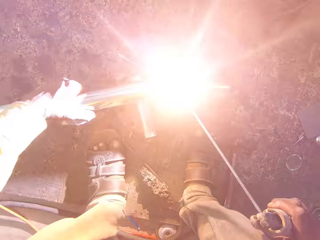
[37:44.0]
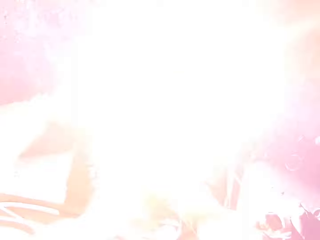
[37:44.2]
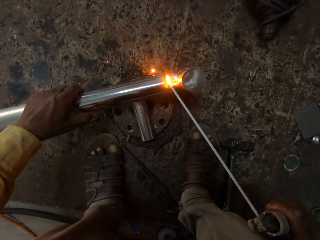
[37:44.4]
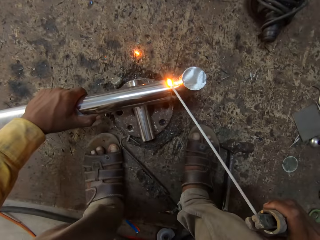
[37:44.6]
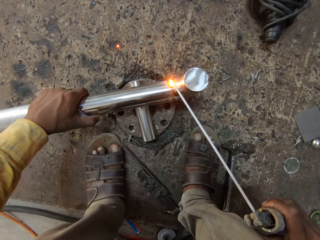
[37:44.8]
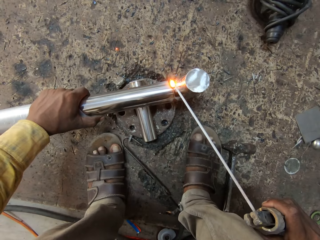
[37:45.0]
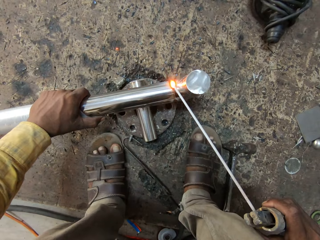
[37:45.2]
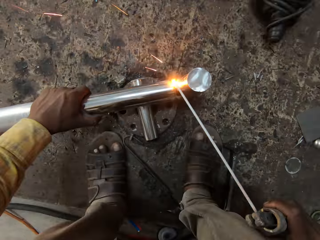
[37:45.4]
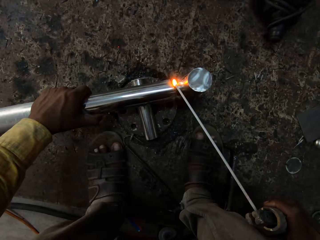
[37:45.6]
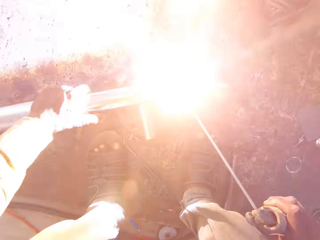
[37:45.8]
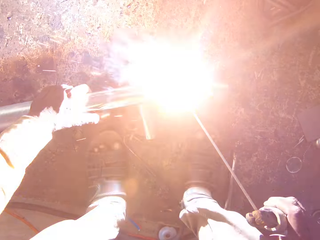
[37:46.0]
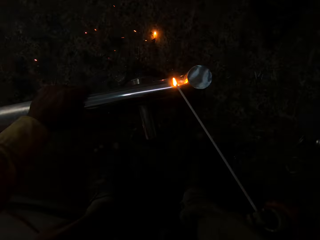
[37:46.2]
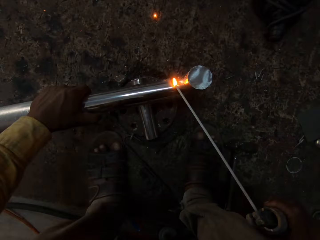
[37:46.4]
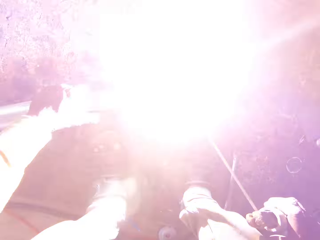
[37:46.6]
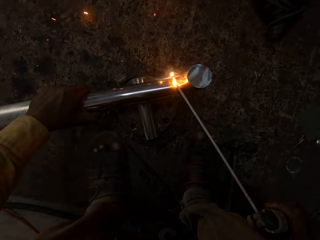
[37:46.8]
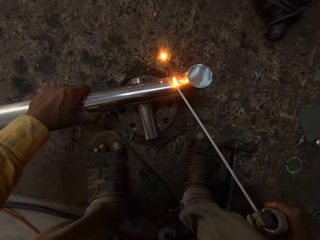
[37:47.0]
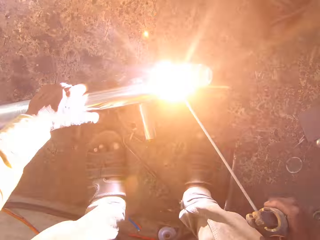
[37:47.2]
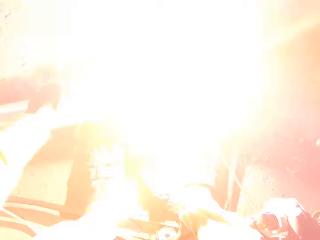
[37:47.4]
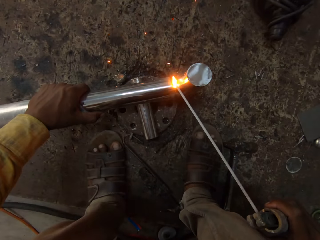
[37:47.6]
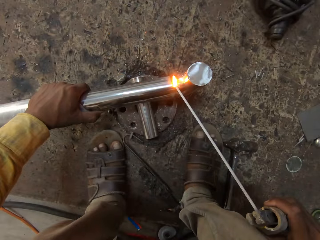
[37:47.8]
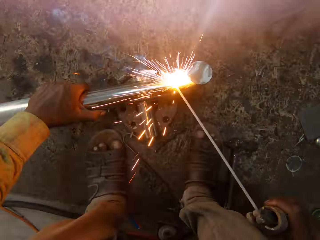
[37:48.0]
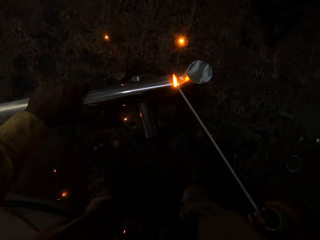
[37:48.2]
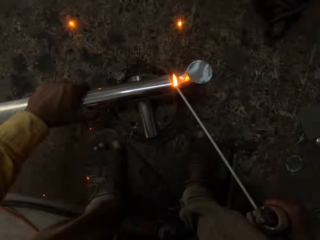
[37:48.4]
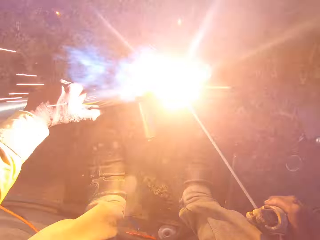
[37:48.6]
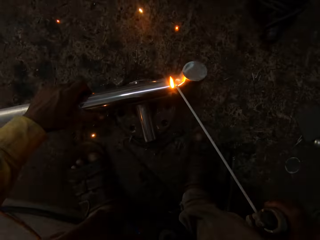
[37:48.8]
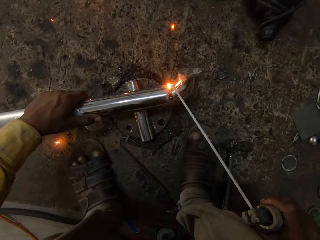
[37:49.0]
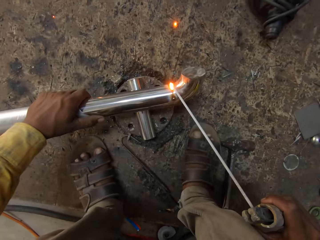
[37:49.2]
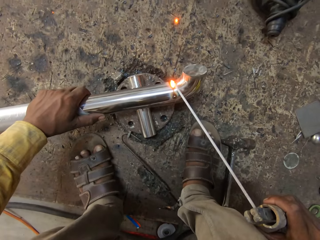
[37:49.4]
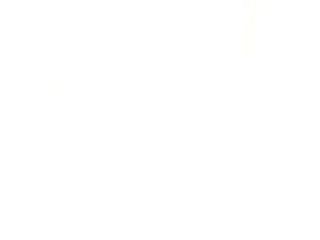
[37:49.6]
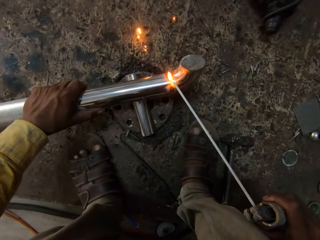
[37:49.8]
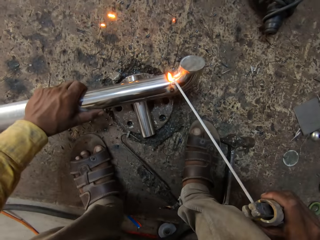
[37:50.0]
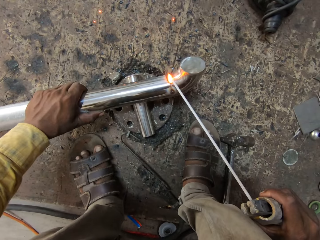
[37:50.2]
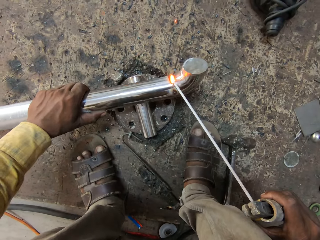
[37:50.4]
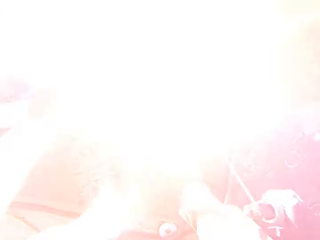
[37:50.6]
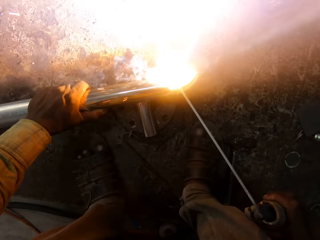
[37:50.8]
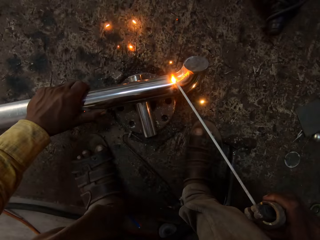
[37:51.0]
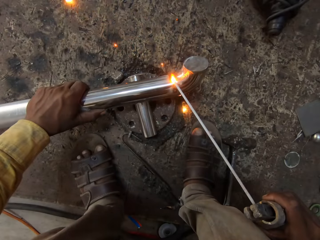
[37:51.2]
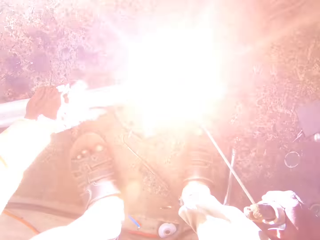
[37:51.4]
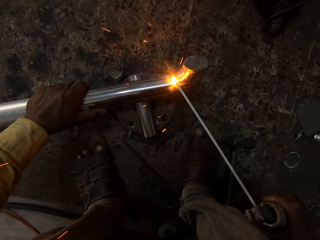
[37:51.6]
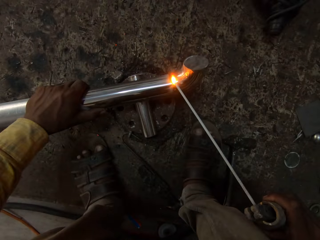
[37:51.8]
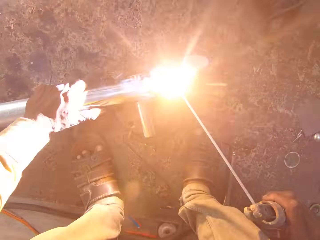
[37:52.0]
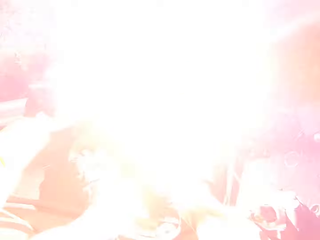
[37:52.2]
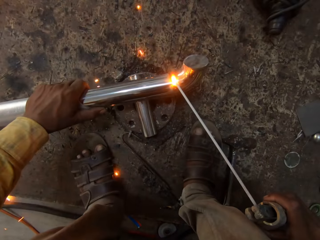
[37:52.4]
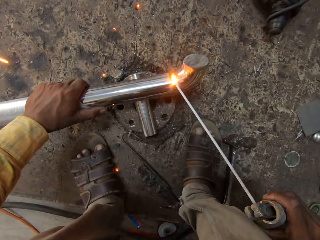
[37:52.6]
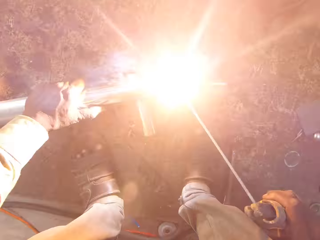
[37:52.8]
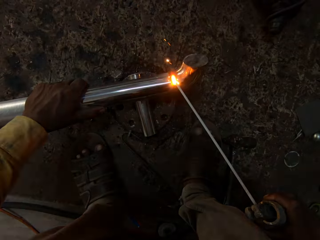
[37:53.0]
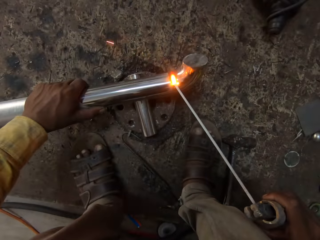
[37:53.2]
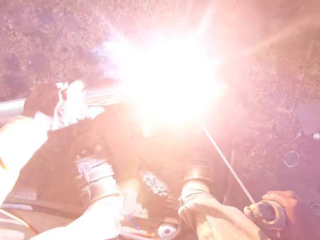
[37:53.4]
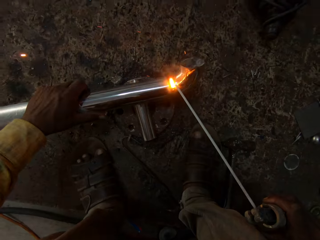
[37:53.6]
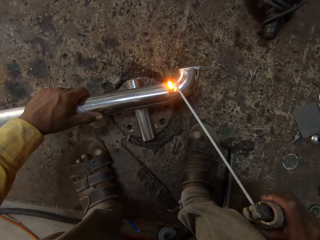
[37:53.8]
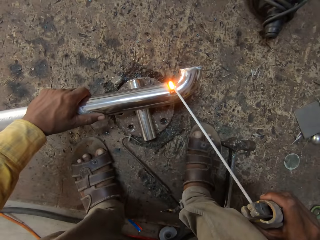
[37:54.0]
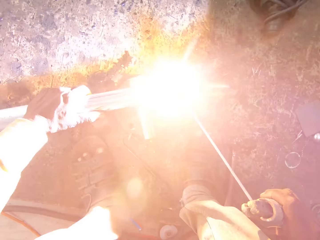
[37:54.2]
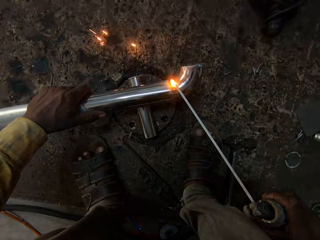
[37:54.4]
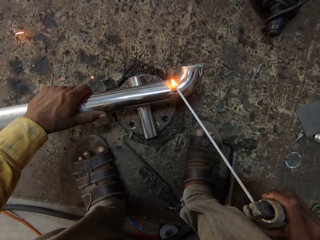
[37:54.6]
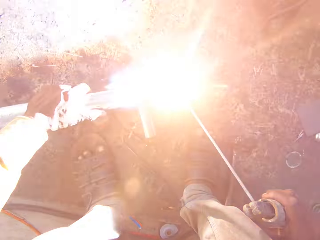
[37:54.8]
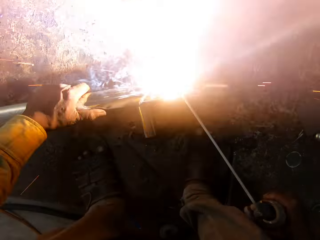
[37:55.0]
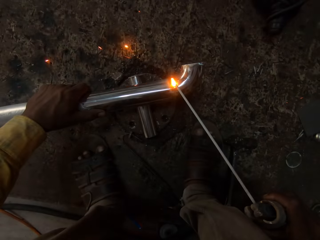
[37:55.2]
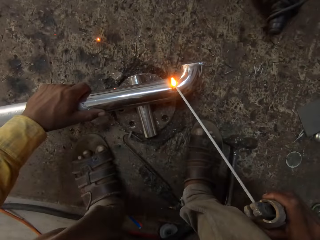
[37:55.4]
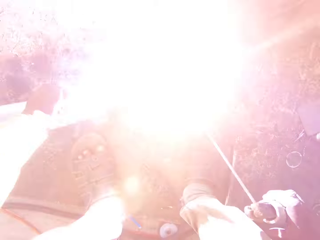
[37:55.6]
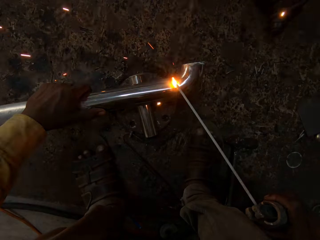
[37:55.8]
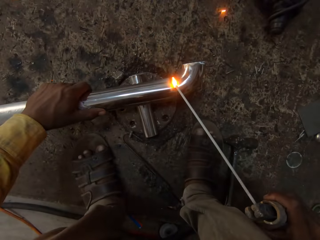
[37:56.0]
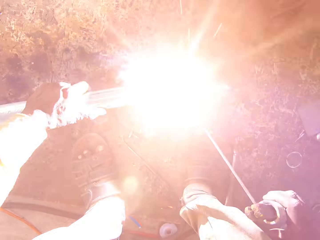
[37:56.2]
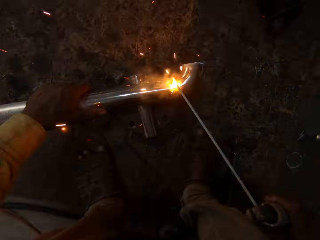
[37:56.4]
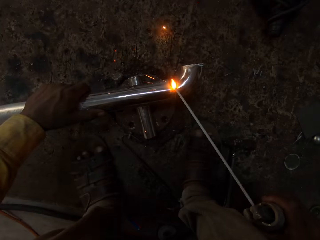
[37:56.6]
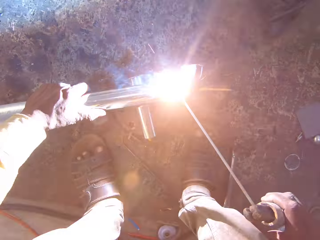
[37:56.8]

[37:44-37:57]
The camera wearer turns the metal. They weld the metal with the soldering iron. They turn the metal. They weld the metal with the soldering iron. They move the metal pipe. They weld the metal with the soldering iron.

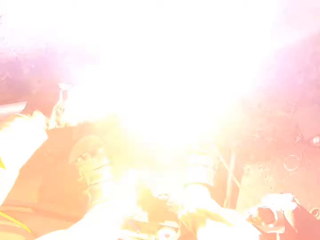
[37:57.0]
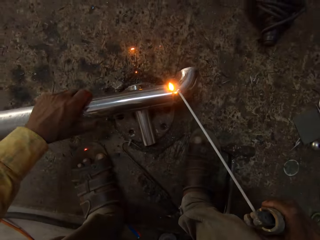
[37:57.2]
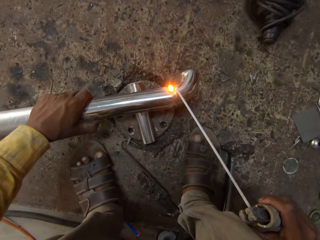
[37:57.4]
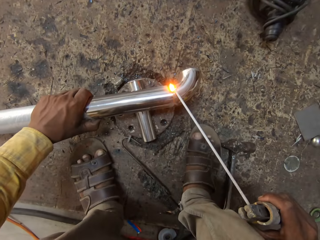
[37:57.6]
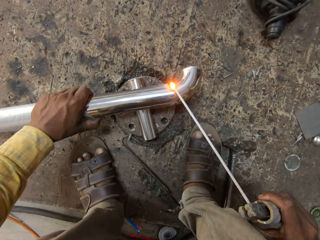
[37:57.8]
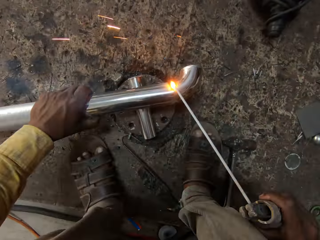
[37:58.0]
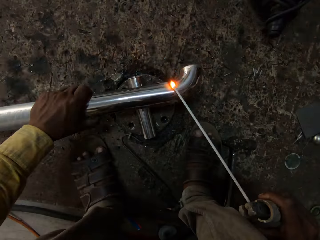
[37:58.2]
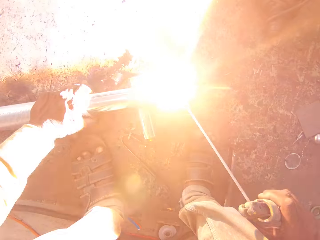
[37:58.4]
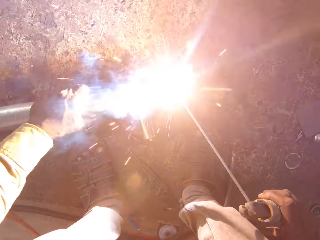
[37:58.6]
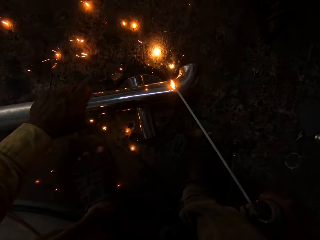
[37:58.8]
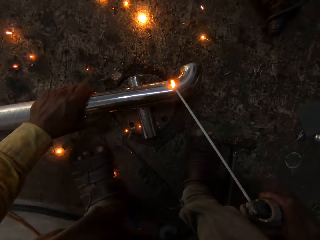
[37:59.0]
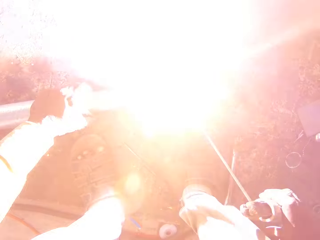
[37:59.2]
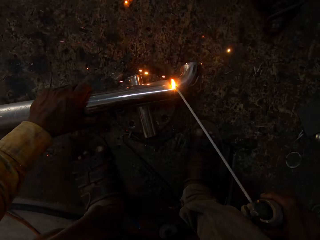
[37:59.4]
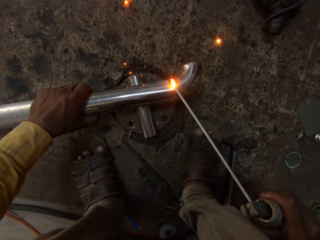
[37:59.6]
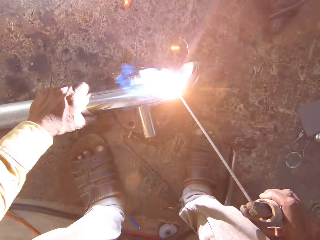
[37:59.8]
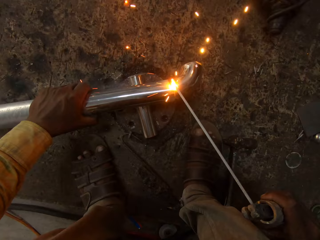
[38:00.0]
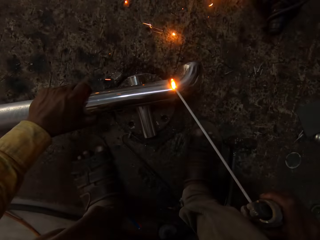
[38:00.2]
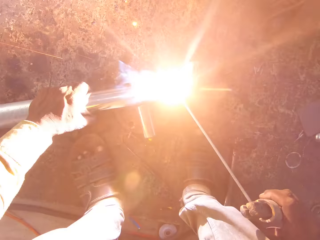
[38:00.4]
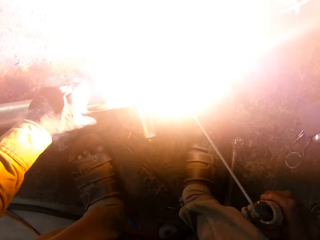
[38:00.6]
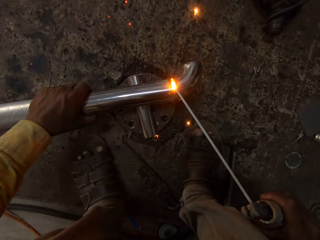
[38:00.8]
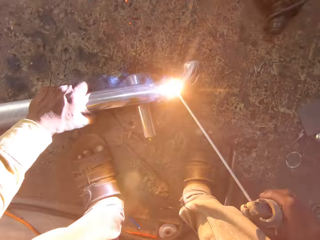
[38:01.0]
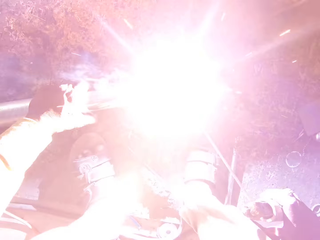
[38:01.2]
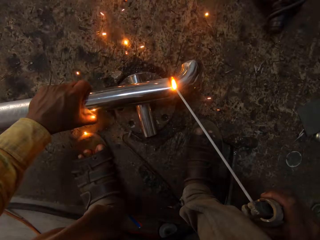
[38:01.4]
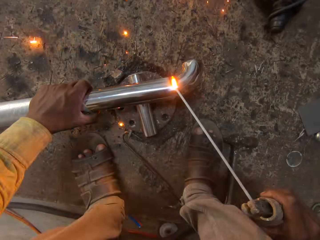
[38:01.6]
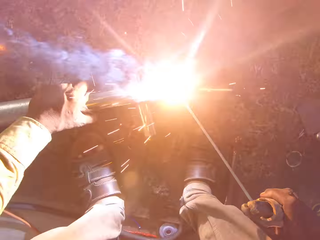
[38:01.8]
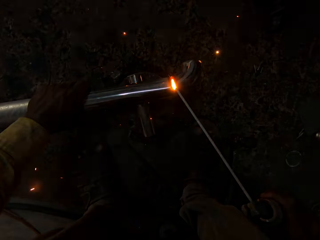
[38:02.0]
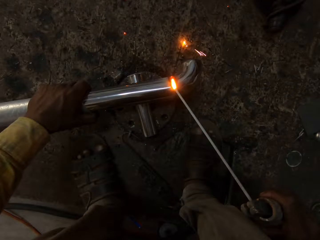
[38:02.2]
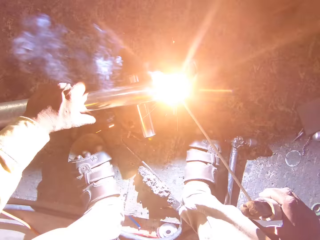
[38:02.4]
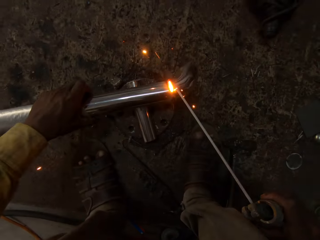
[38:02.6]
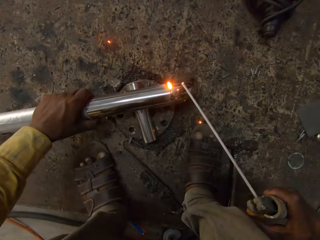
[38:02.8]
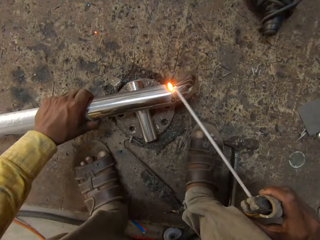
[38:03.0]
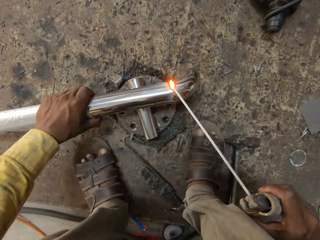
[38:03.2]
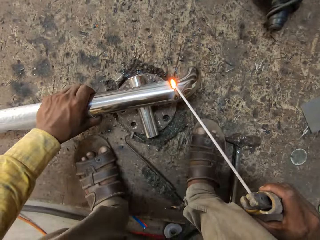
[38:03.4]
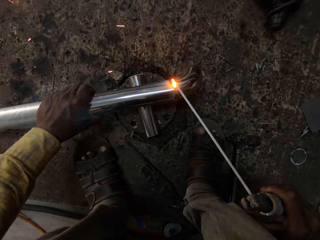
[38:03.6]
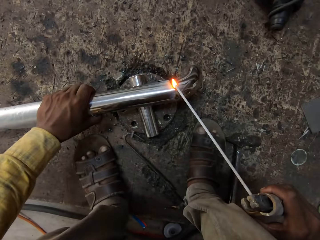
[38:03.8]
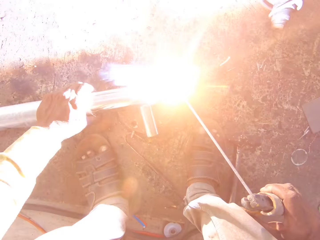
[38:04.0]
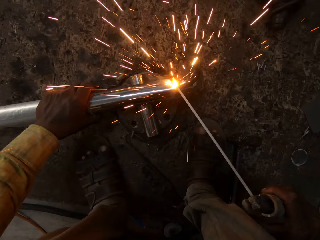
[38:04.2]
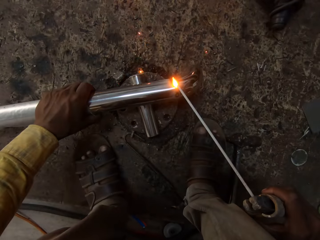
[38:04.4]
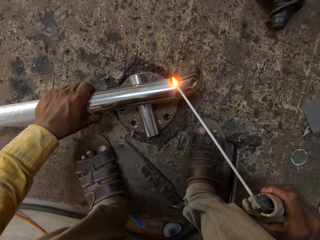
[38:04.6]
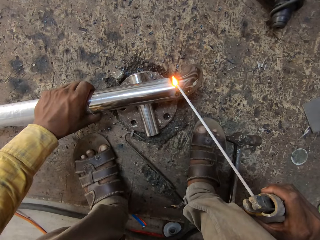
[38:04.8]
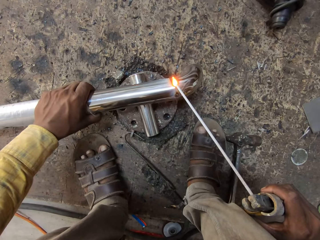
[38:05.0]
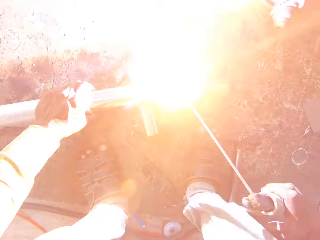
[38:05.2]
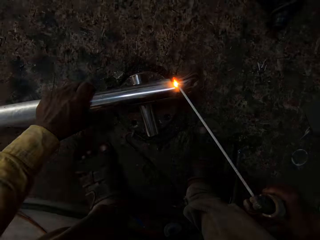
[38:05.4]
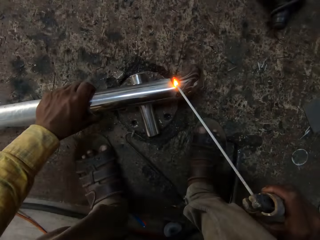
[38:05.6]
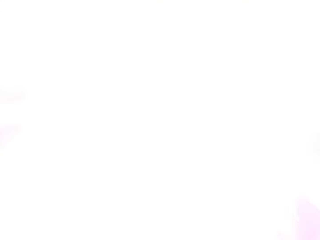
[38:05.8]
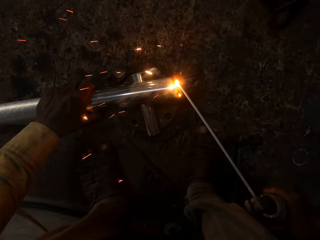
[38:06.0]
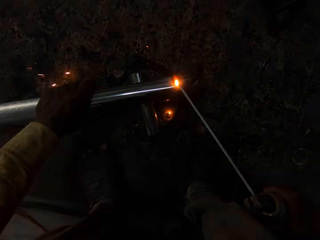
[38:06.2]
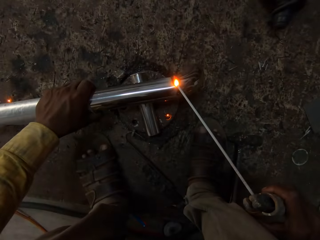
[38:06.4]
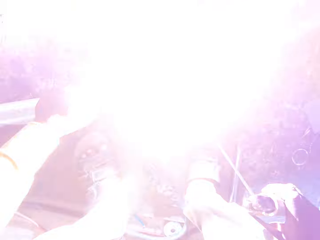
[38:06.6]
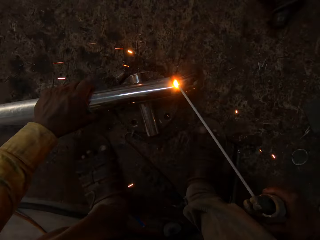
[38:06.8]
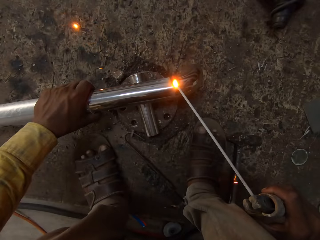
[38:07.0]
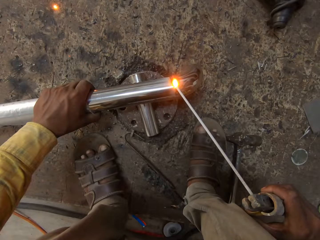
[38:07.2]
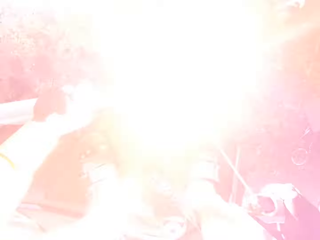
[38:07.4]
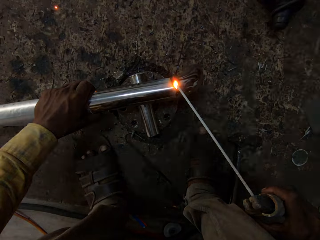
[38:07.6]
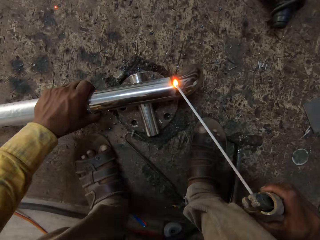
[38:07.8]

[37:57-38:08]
The camera wearer moves the metal pipe. They weld the metal with the soldering iron. They move the metal pipe. They weld the metal with the soldering iron.
